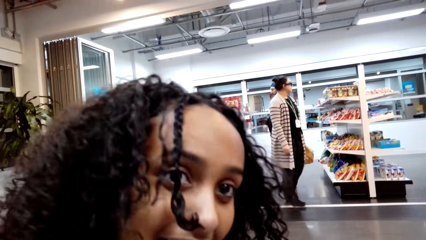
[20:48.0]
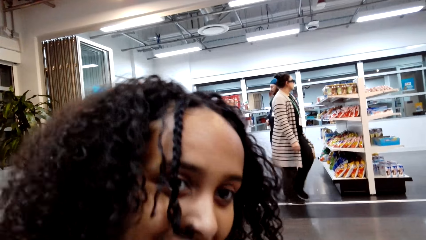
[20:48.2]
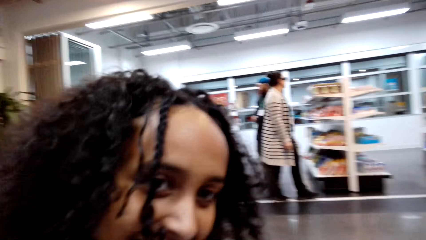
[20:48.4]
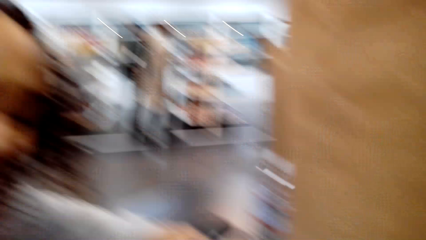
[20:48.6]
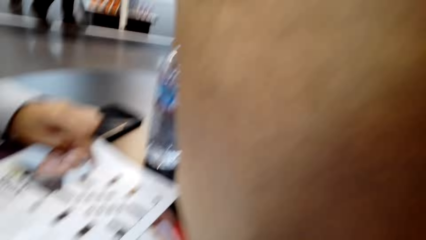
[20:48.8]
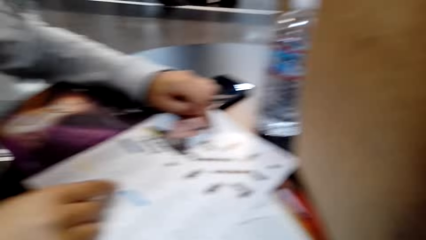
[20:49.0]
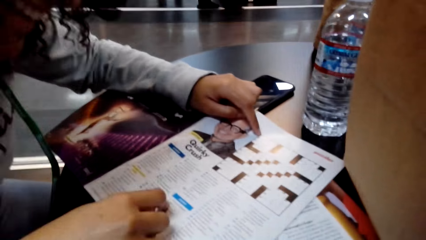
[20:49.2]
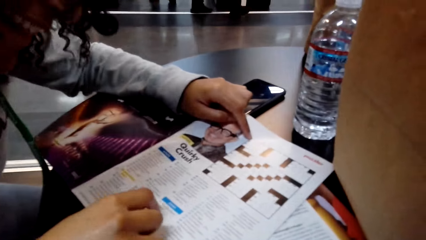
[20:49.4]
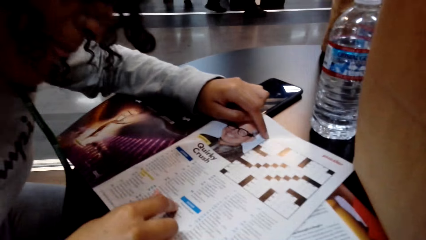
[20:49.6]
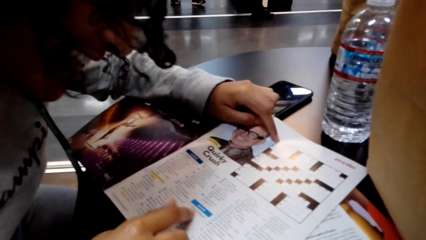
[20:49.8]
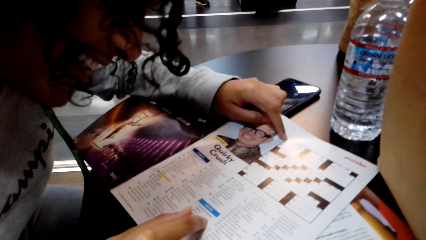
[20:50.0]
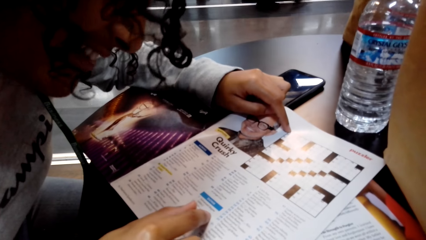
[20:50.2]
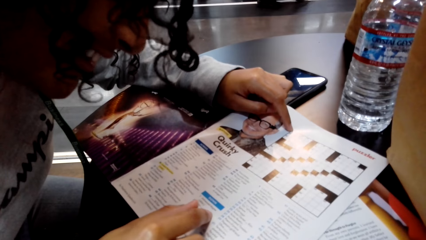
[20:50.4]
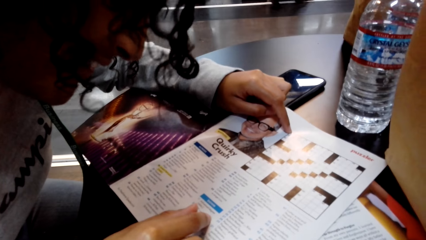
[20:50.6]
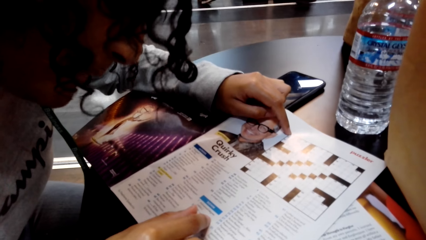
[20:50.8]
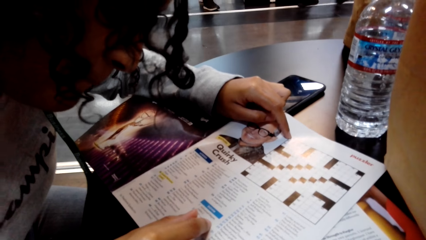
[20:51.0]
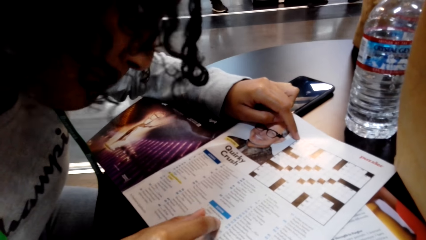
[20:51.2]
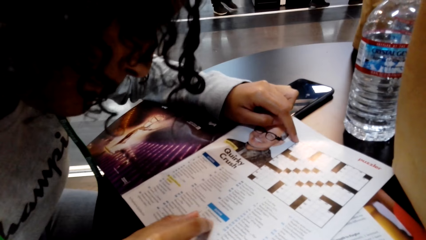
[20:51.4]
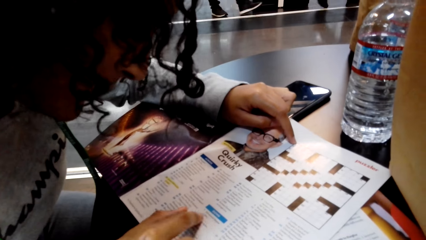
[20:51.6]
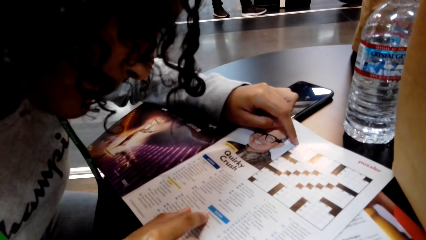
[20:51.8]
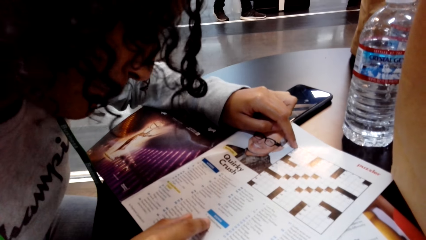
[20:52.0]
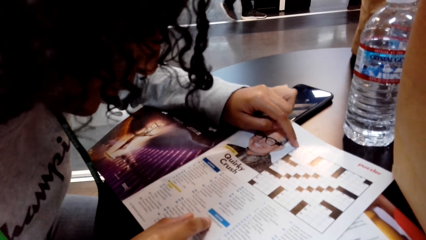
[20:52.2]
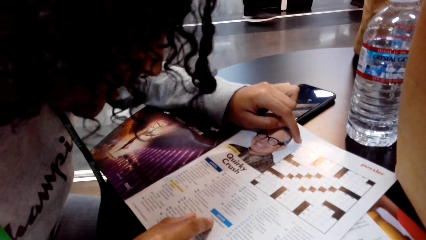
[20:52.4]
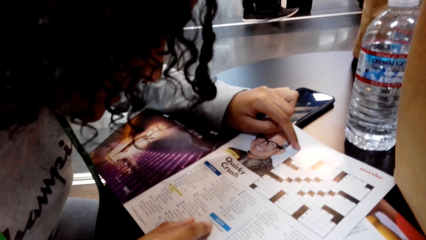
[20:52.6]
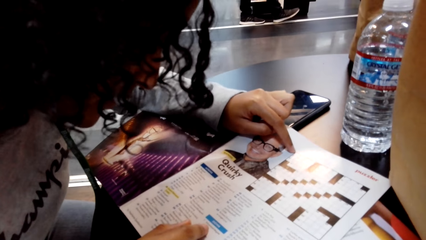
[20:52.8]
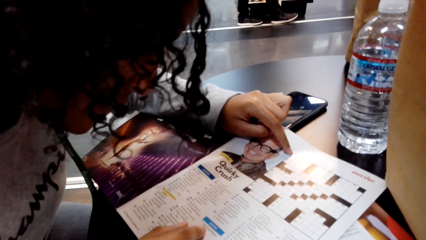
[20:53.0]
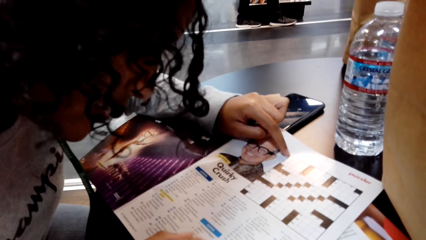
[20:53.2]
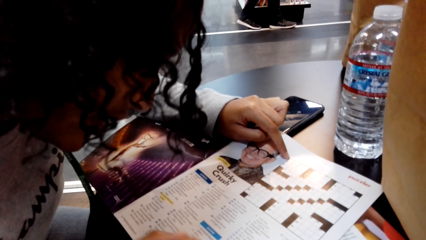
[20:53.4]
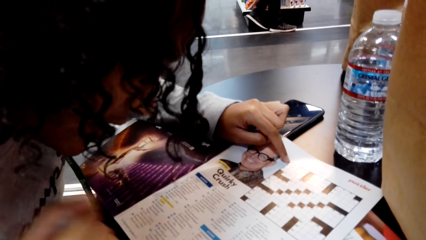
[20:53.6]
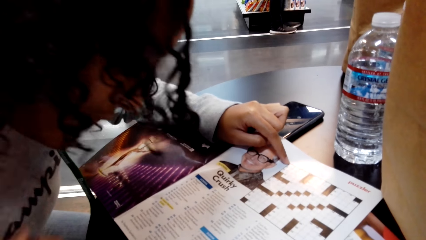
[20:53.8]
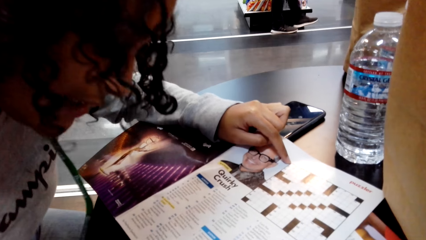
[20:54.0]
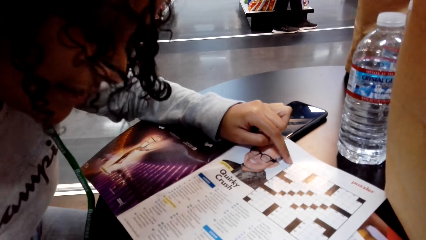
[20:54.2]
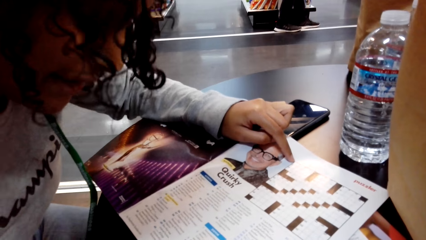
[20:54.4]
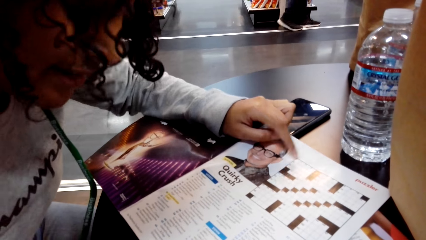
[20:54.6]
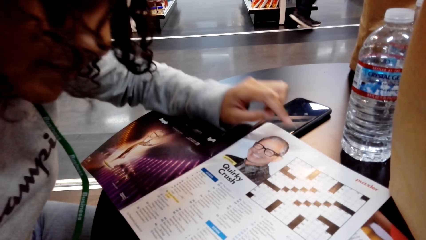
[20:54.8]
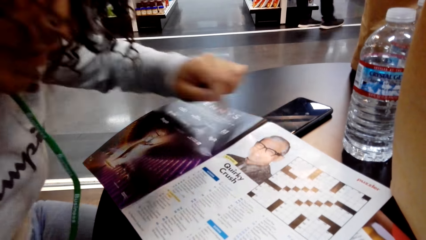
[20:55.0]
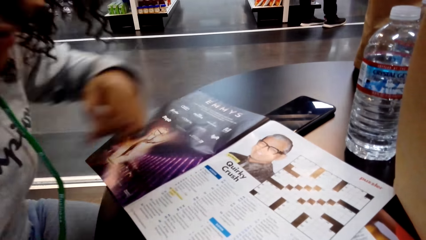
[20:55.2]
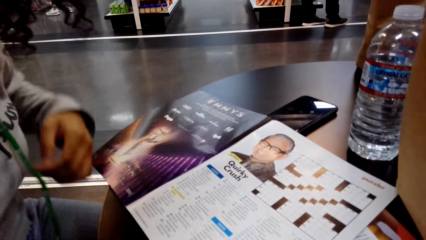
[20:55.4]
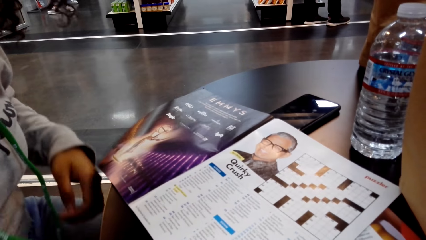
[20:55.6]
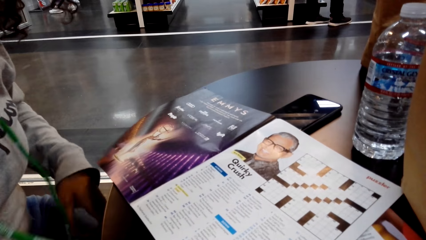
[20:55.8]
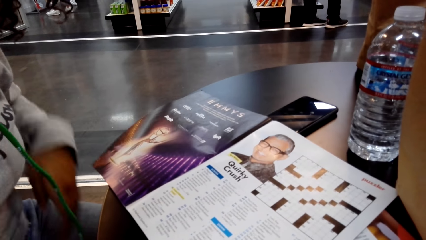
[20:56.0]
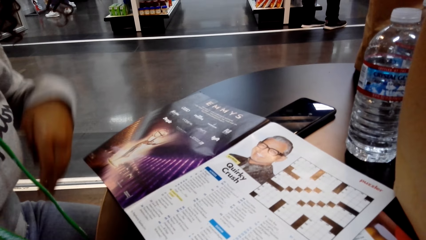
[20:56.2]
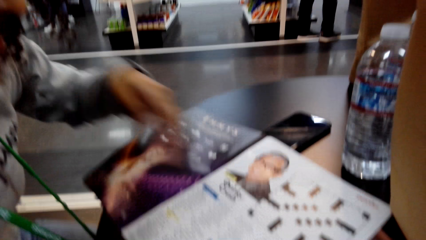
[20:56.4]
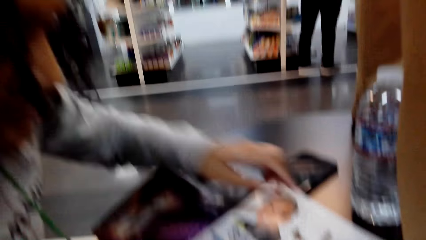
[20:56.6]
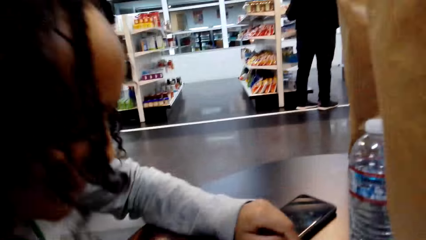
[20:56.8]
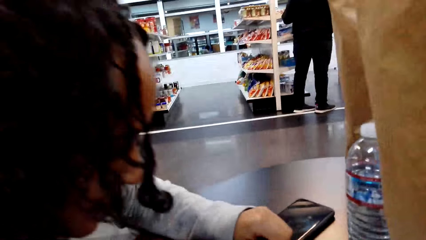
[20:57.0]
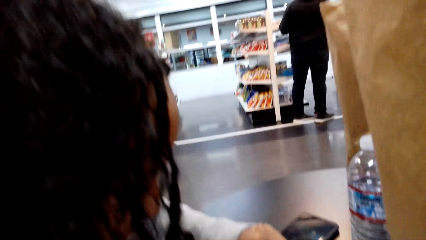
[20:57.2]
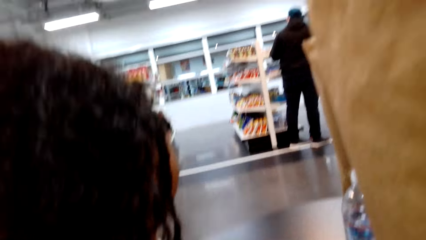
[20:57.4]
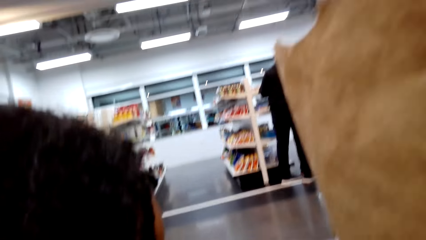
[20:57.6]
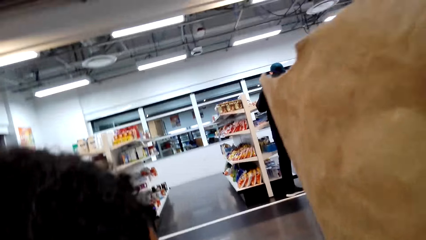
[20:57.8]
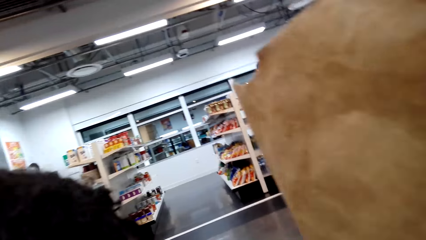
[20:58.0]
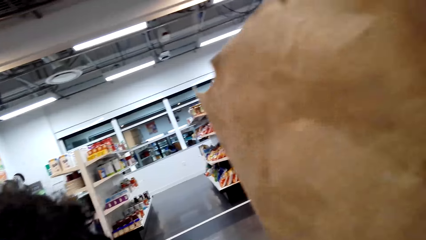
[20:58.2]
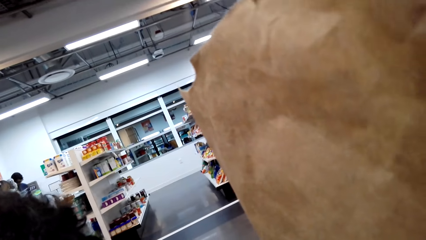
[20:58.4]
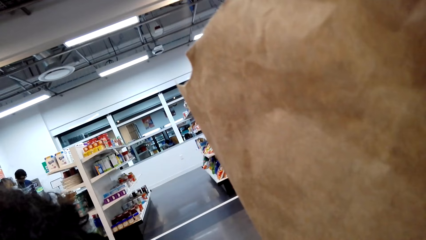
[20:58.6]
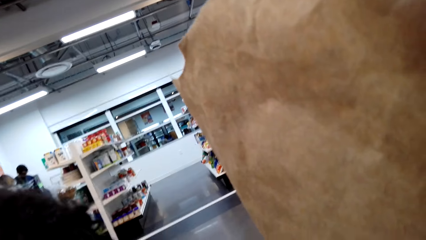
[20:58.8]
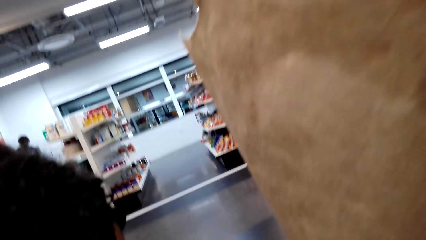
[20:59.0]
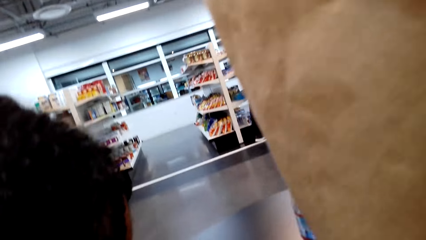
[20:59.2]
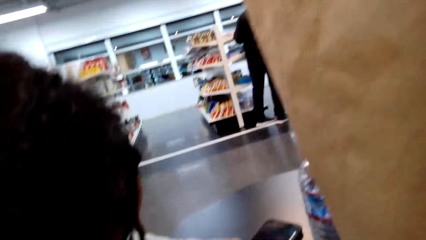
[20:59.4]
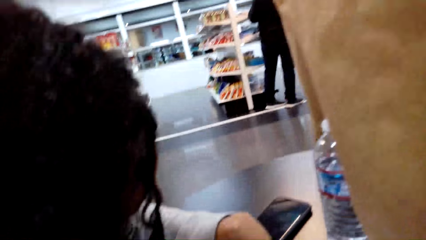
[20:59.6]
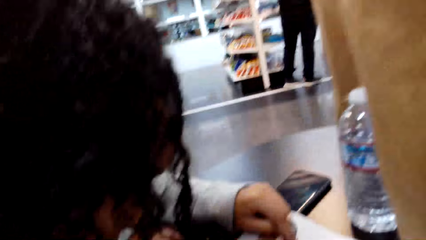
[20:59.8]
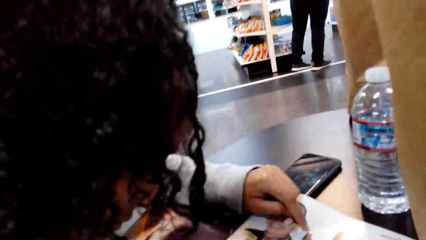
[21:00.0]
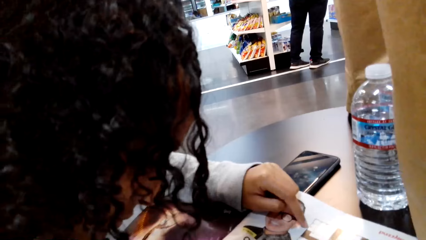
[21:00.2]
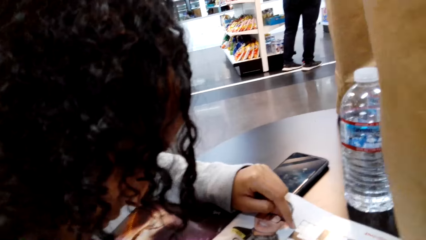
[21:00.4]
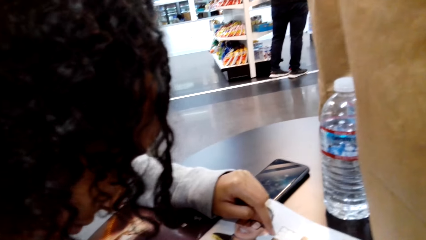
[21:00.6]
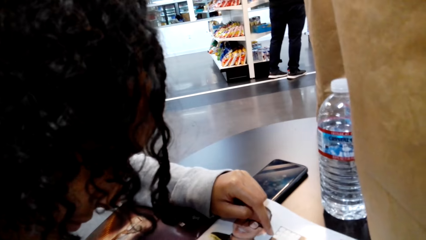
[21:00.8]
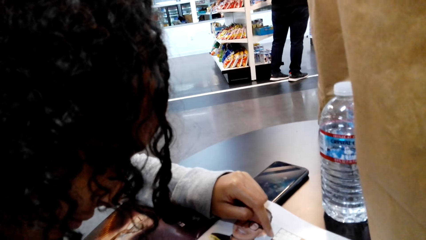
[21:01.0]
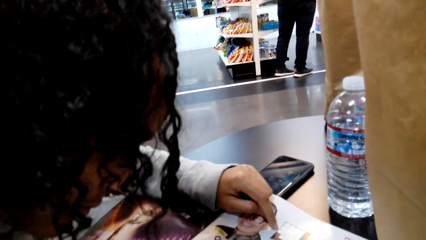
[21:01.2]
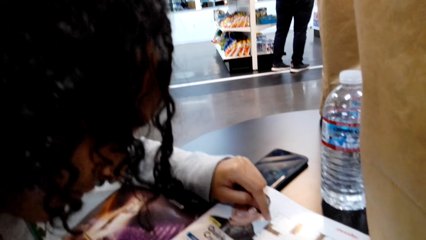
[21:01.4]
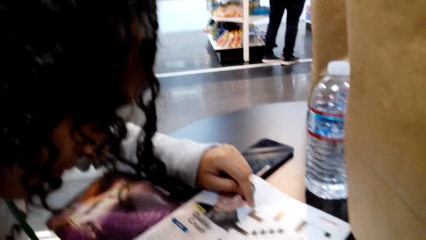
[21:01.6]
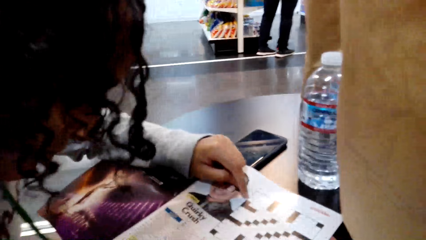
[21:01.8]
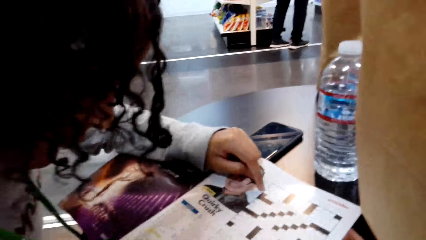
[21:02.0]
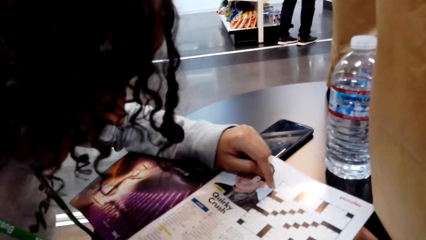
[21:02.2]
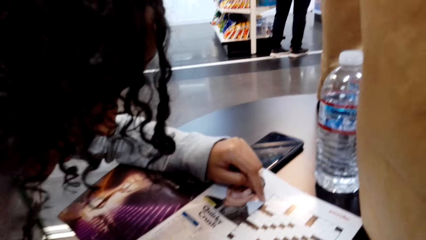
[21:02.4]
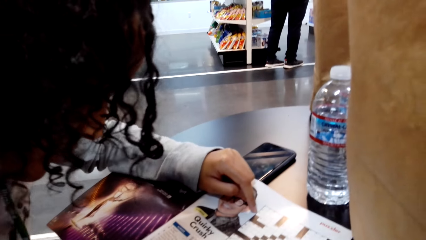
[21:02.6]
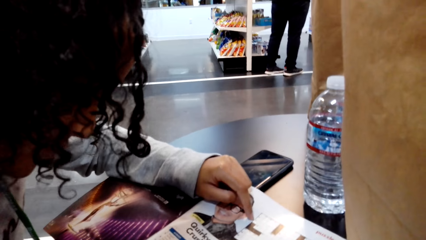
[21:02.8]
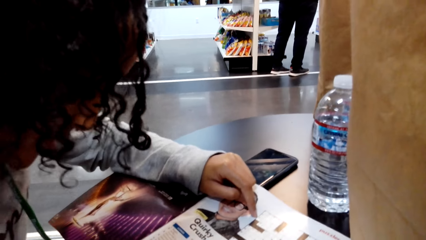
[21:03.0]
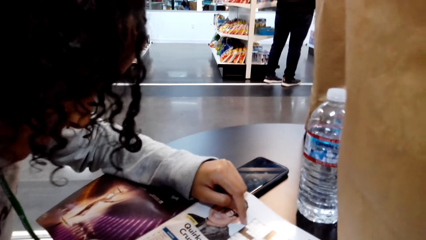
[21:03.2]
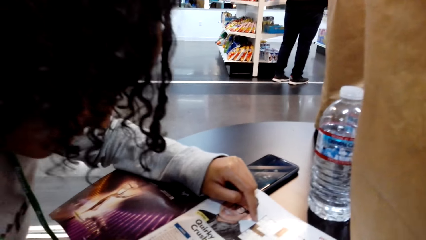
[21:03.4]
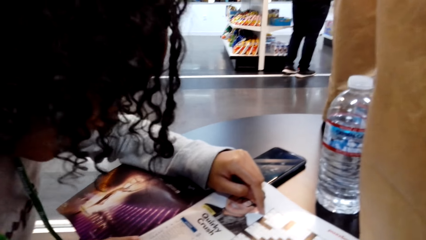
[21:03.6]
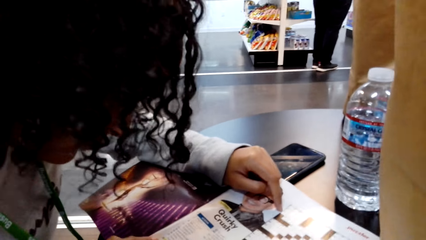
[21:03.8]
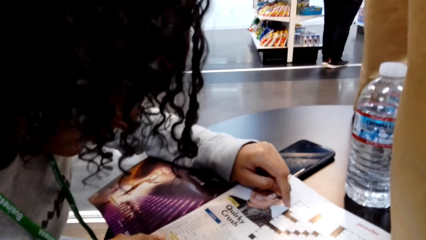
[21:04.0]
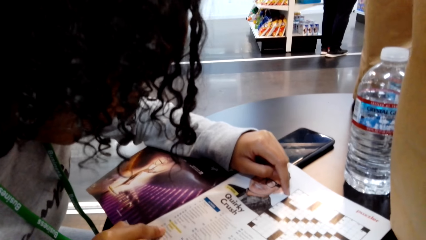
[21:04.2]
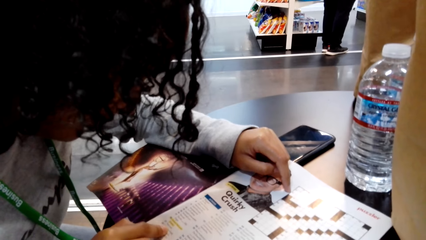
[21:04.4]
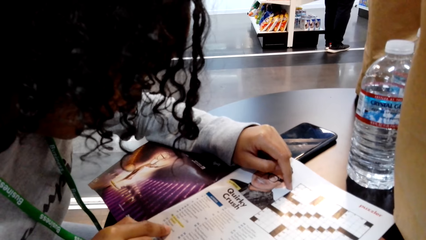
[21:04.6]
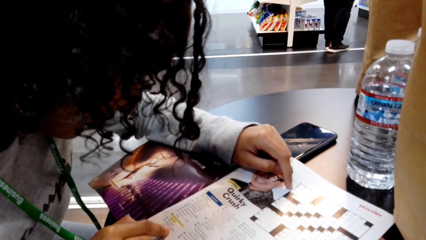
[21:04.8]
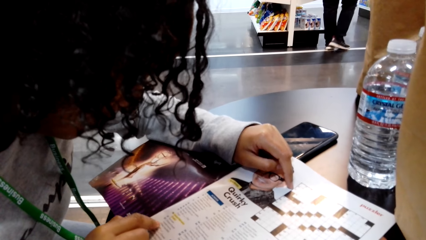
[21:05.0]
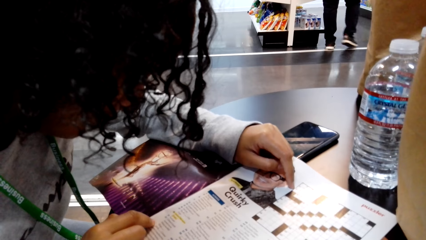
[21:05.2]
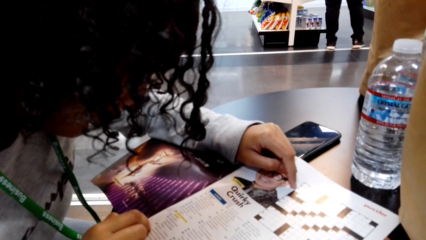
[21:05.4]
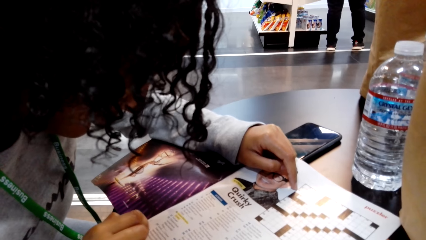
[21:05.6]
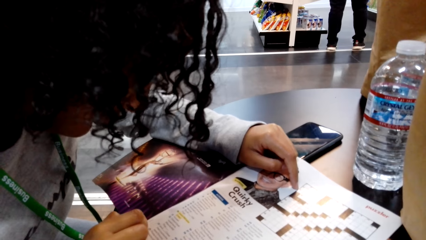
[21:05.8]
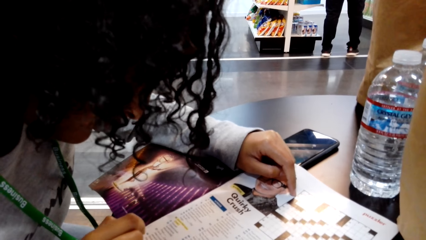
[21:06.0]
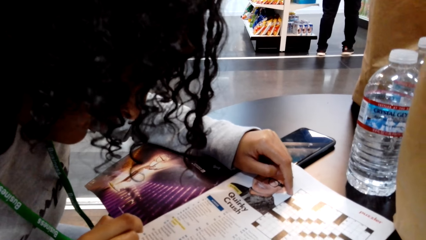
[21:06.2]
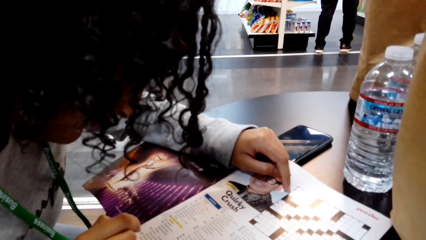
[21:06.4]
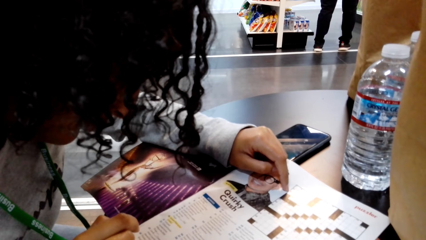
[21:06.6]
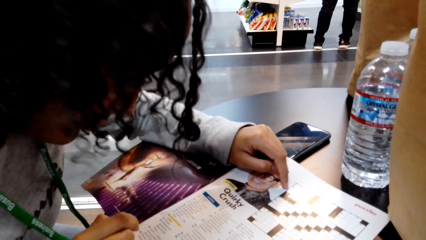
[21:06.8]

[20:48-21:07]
A lady speaks with gestures and reads the magazine. The camera wearer talks.
